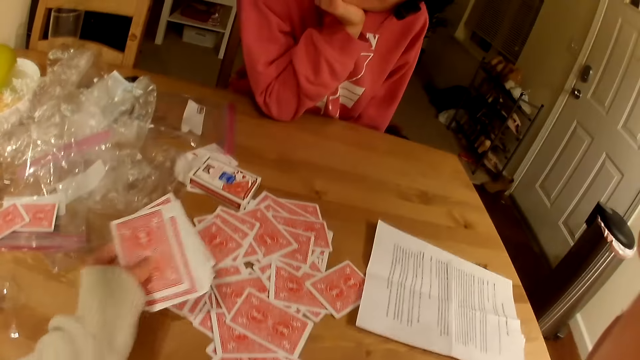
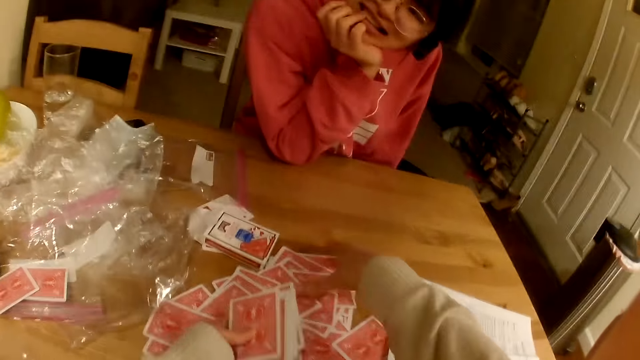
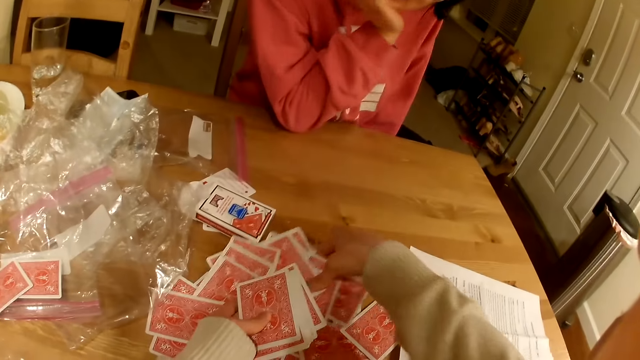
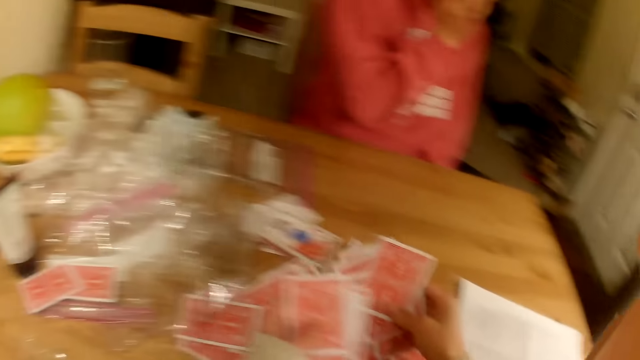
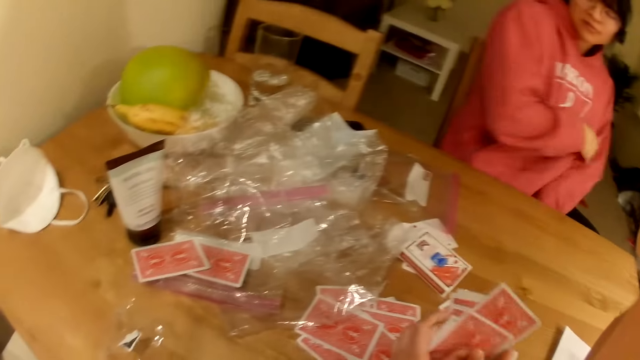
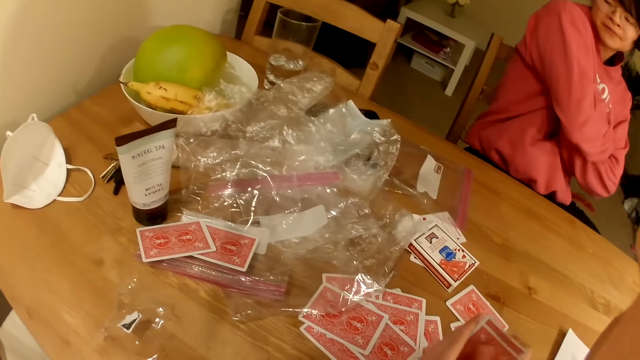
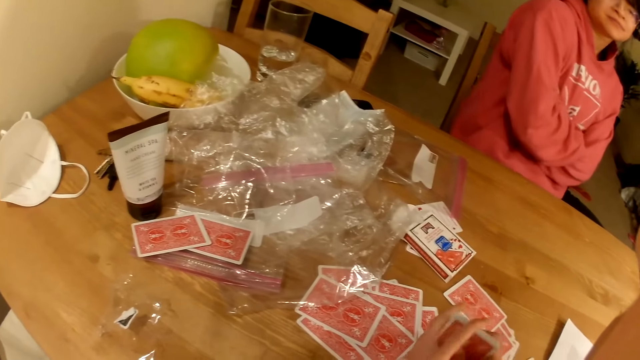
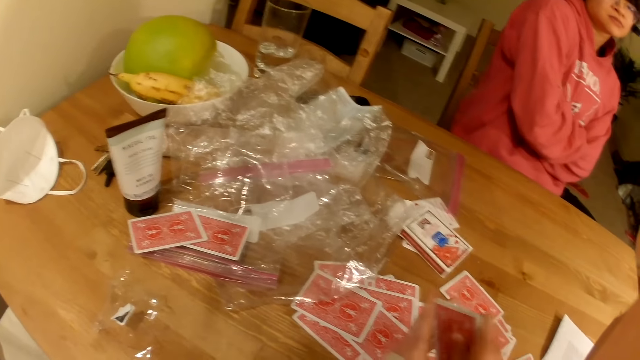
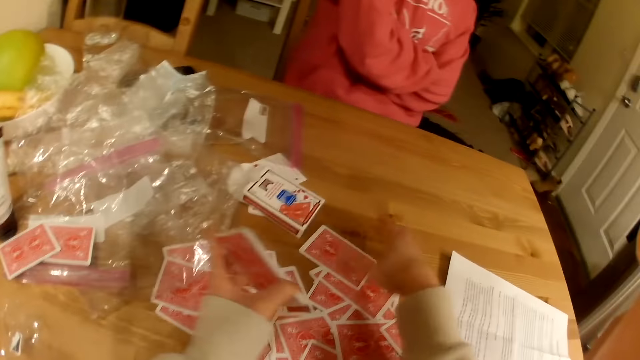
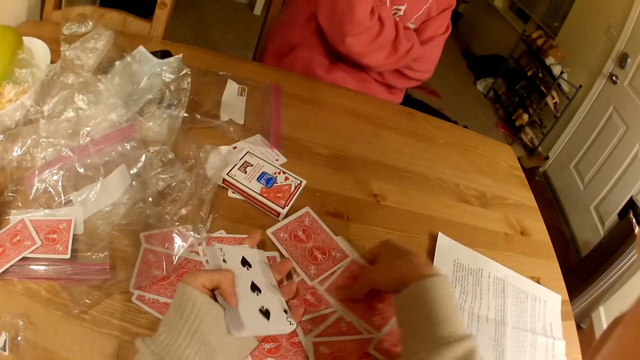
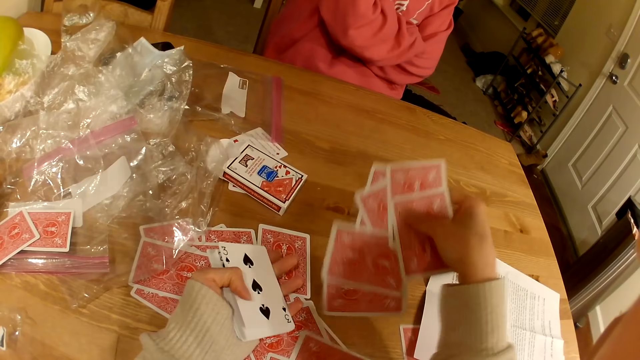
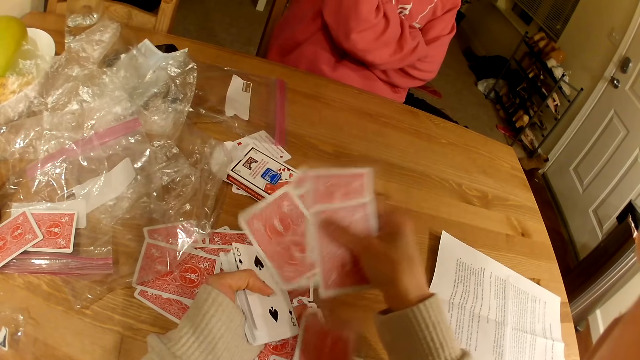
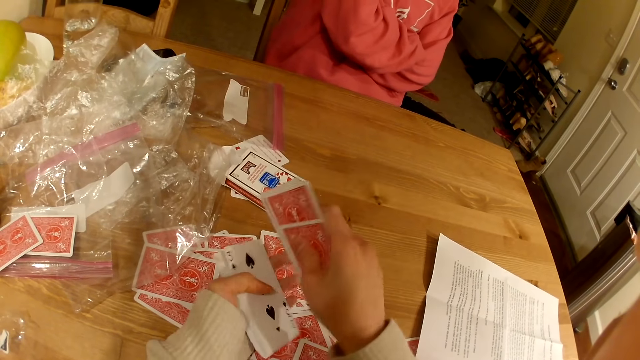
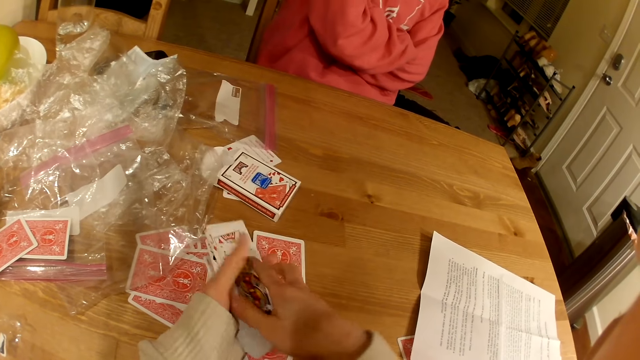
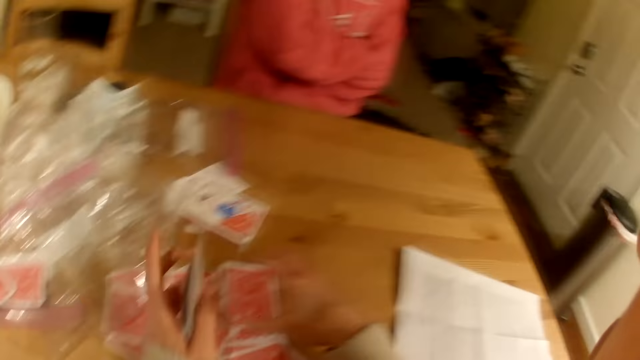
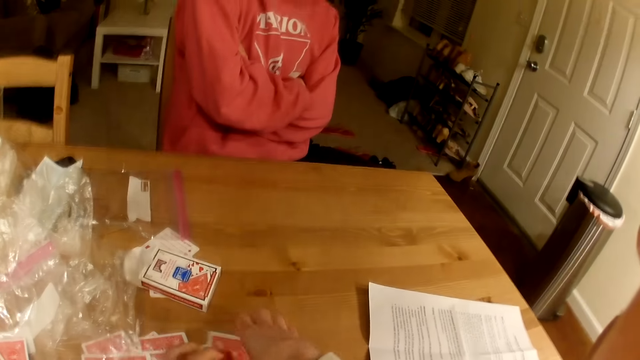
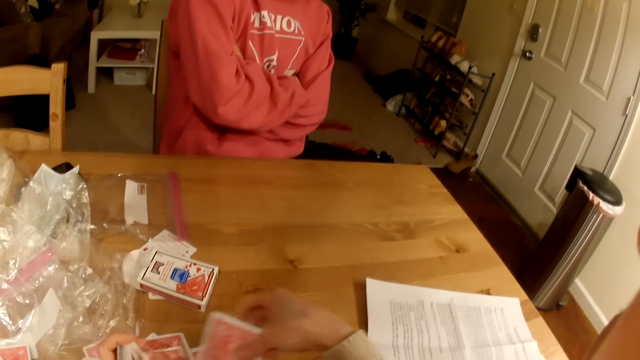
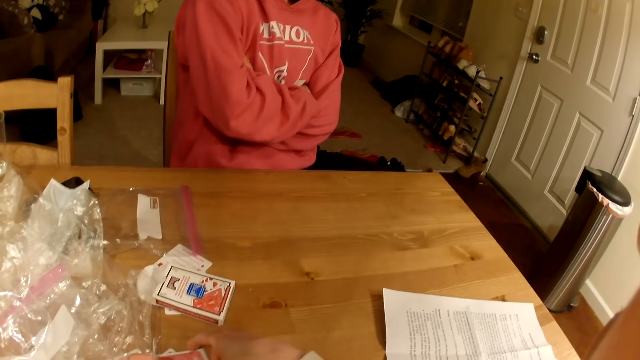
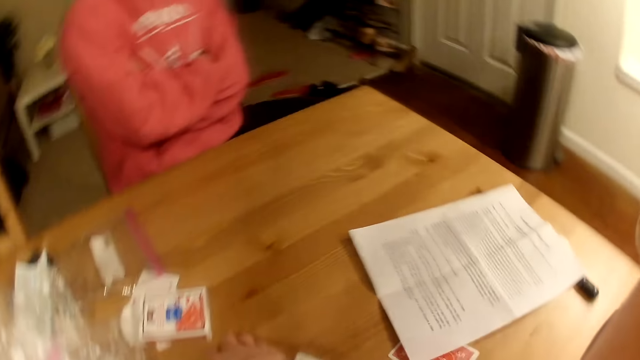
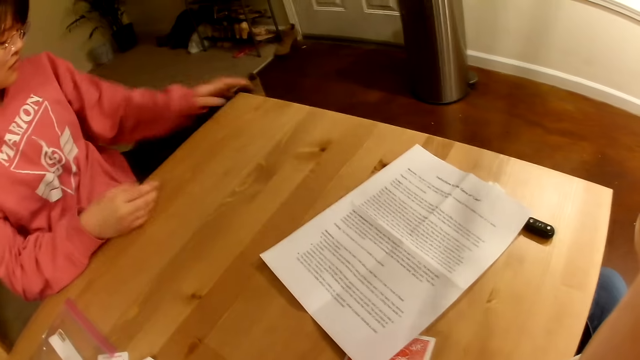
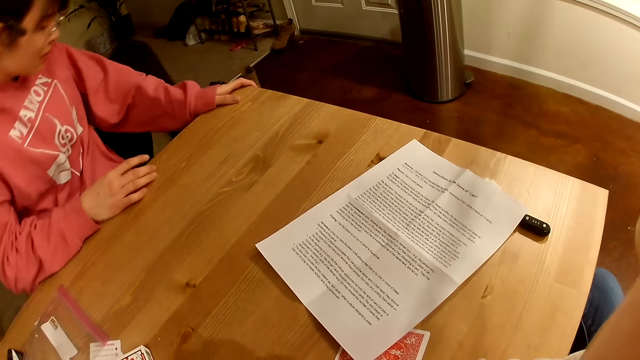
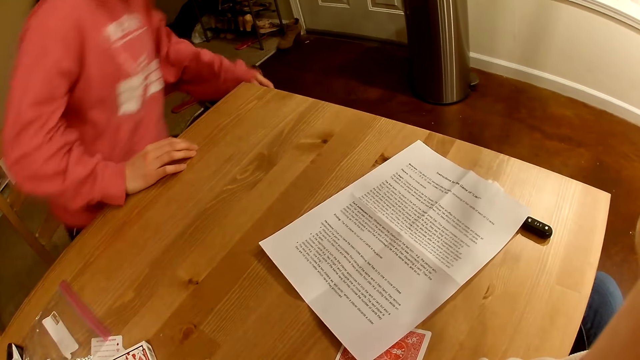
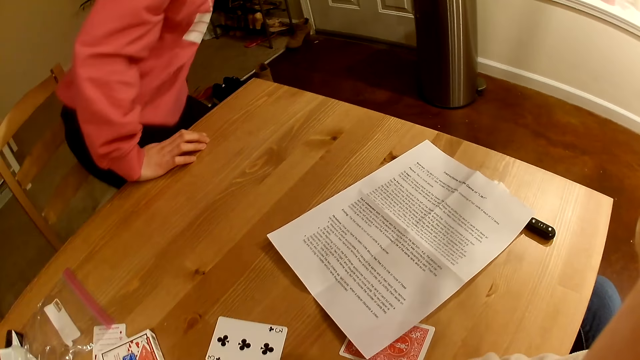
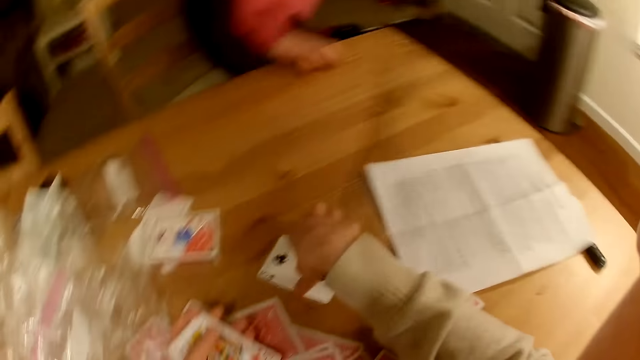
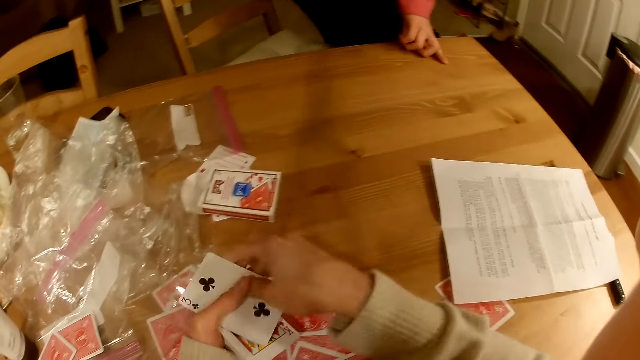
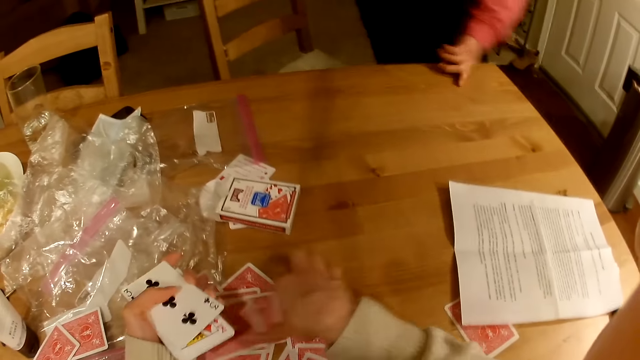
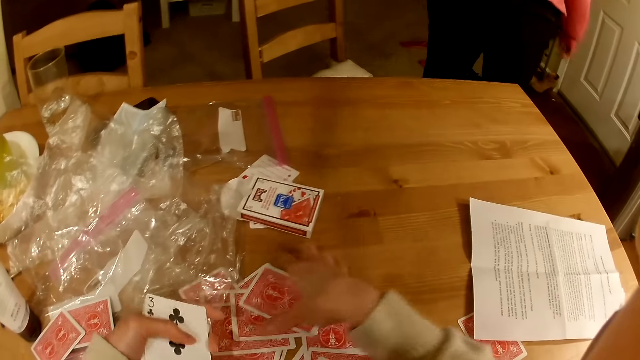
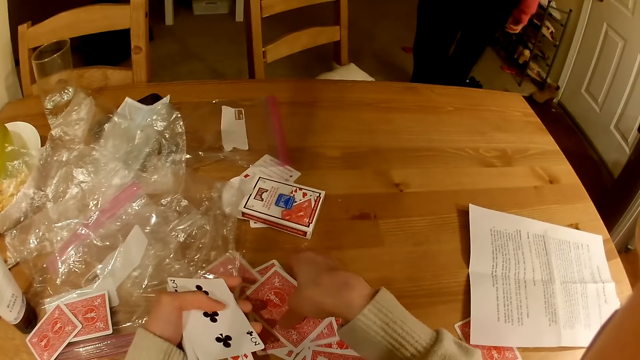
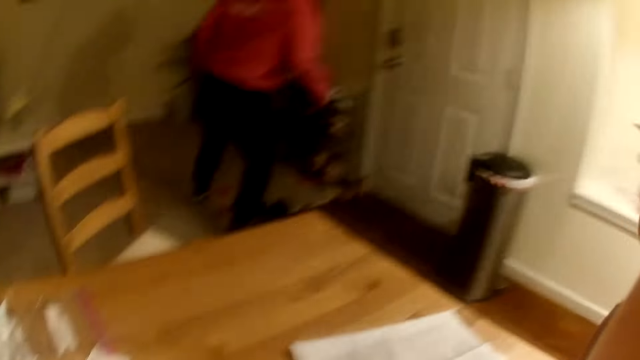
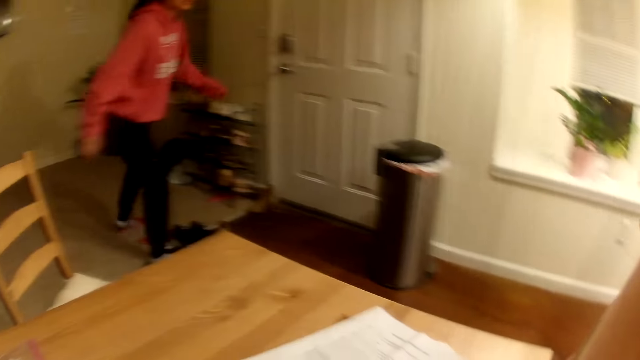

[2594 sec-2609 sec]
The camera wearer picks playing cards from the table. A lady leaves the table. The lady walks around.

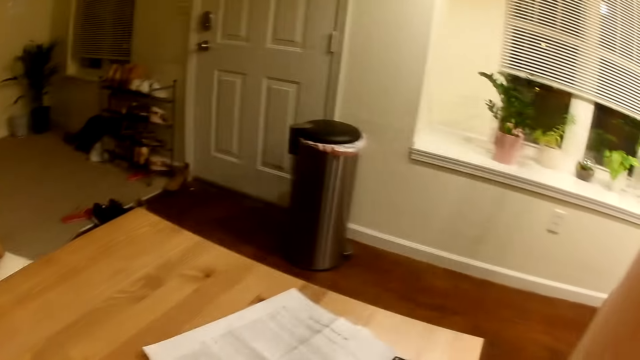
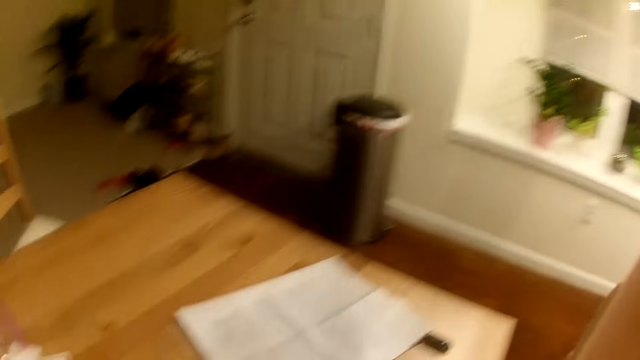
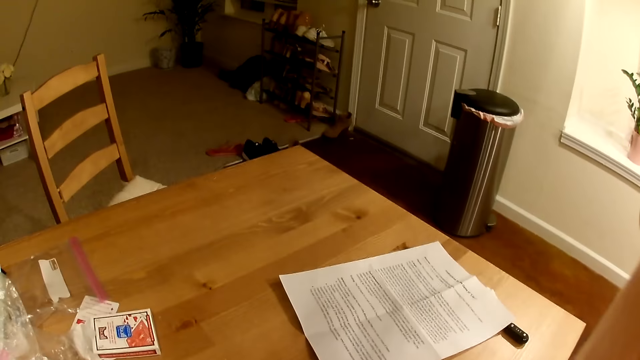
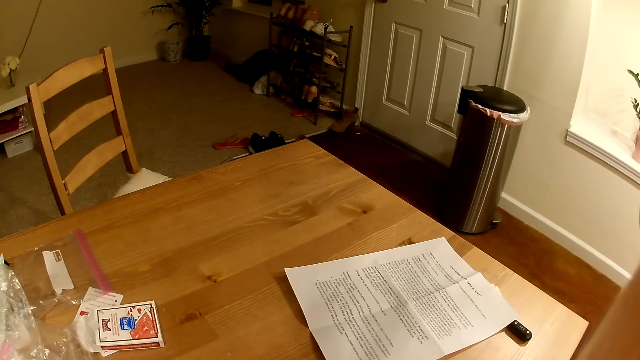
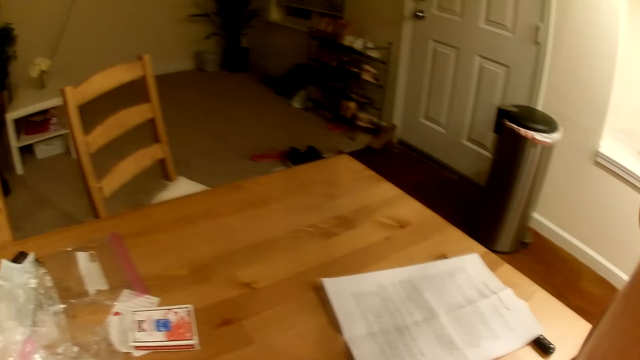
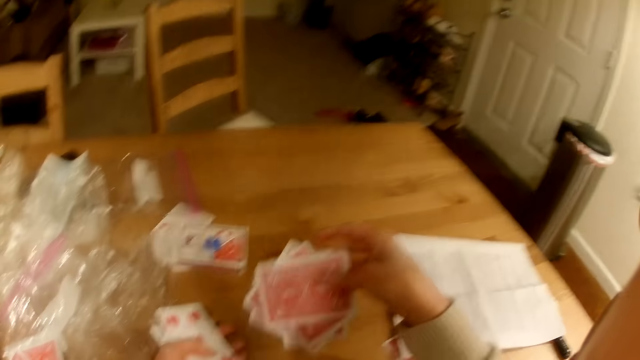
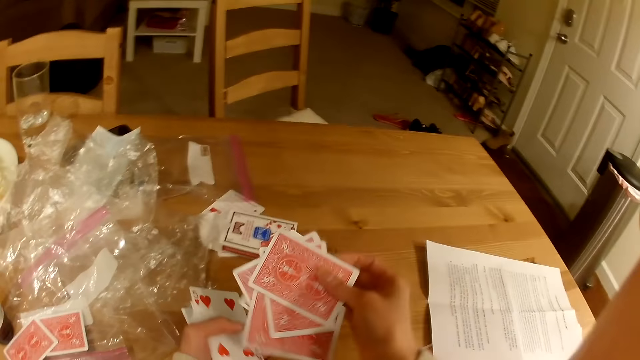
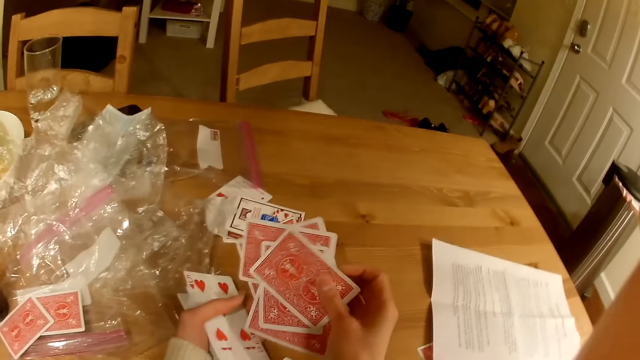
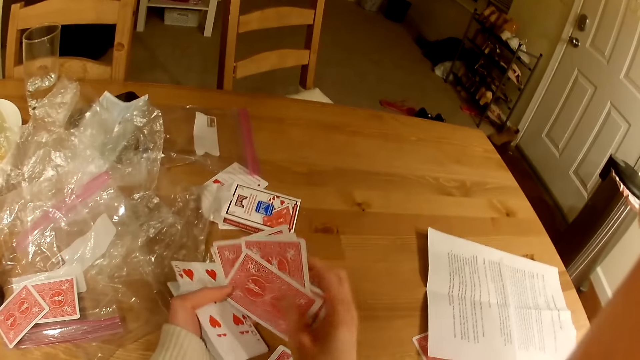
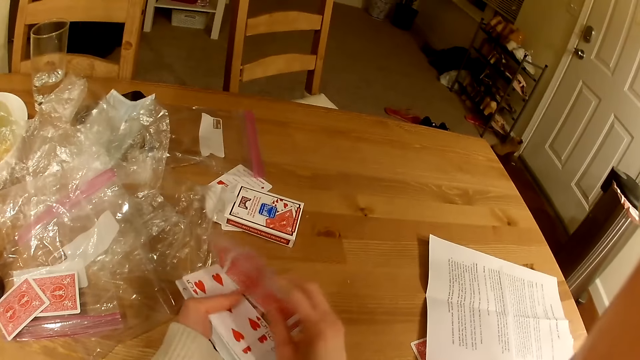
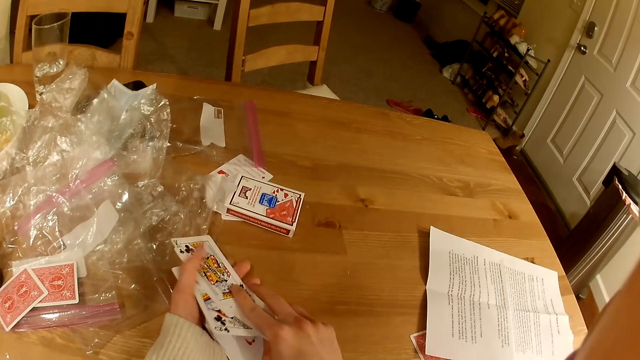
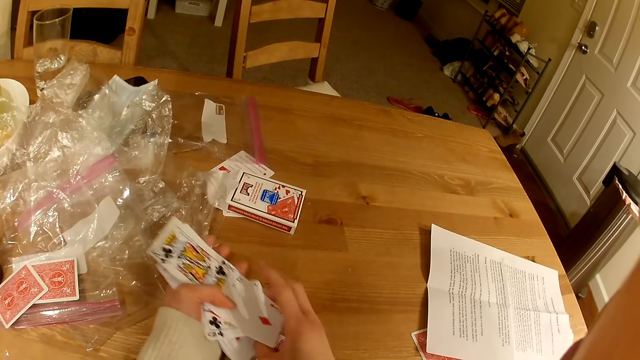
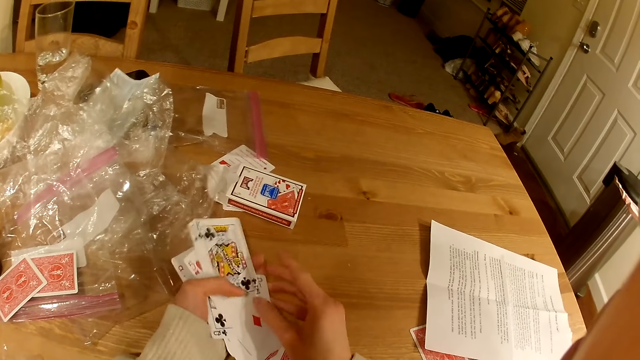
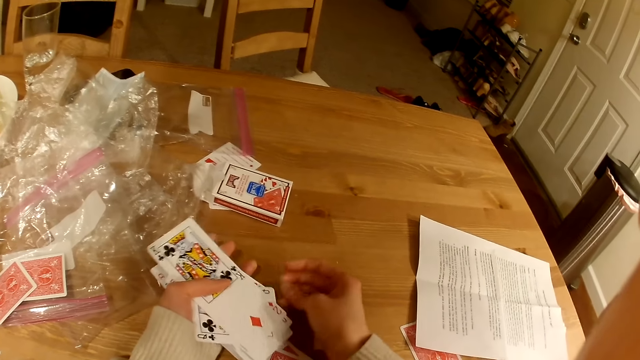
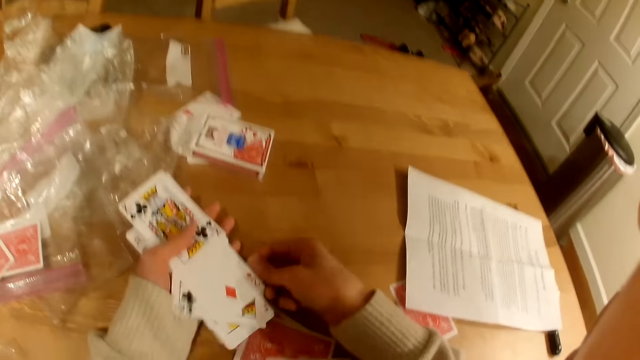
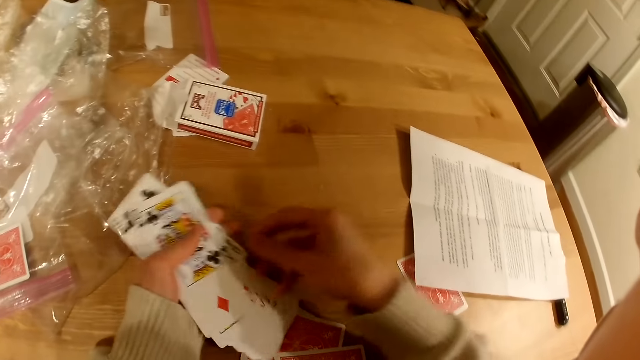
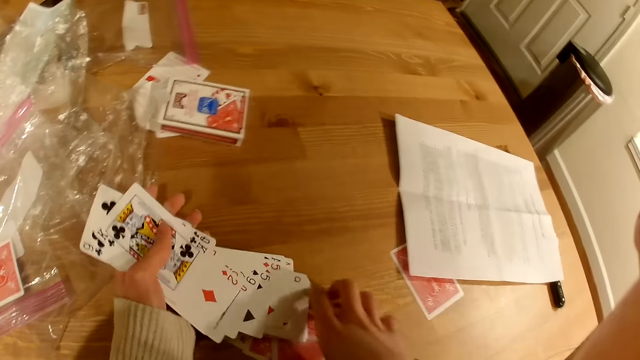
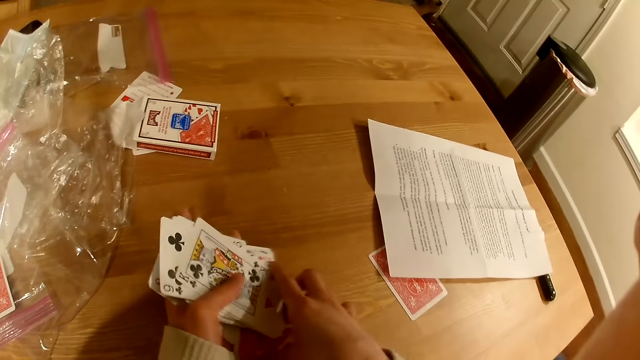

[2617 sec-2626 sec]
The camera wearer looks around.
